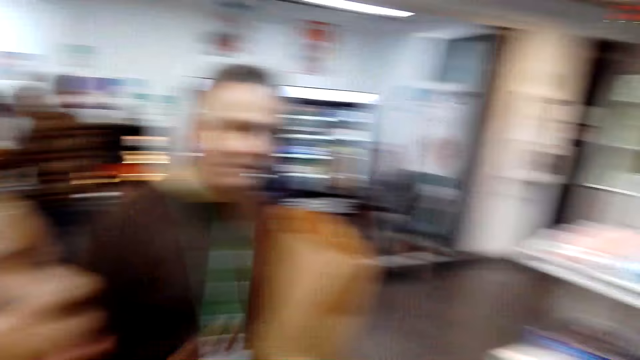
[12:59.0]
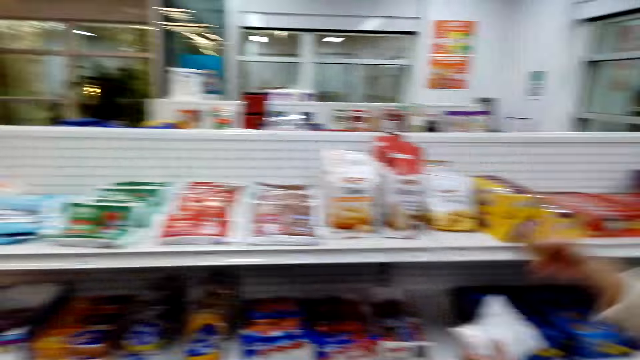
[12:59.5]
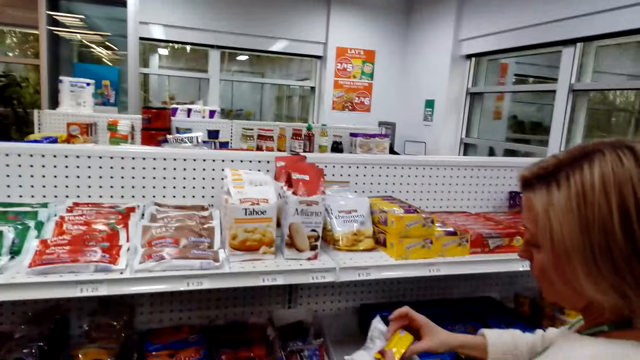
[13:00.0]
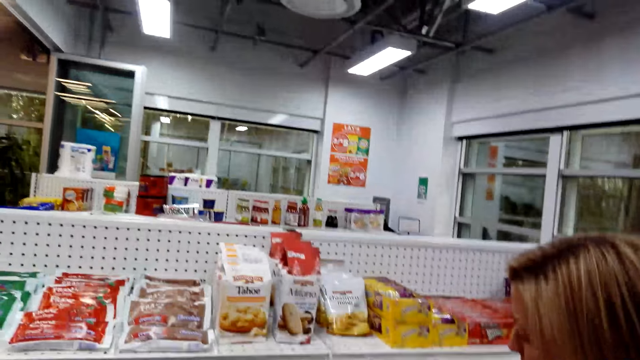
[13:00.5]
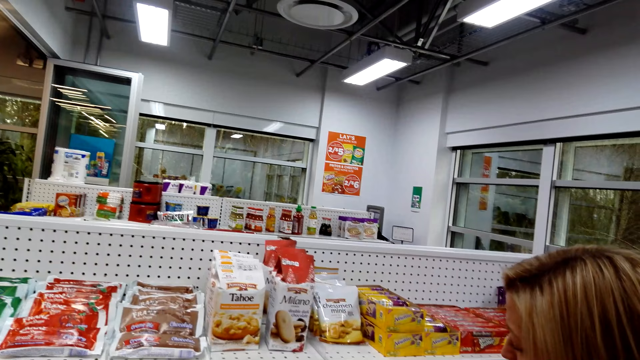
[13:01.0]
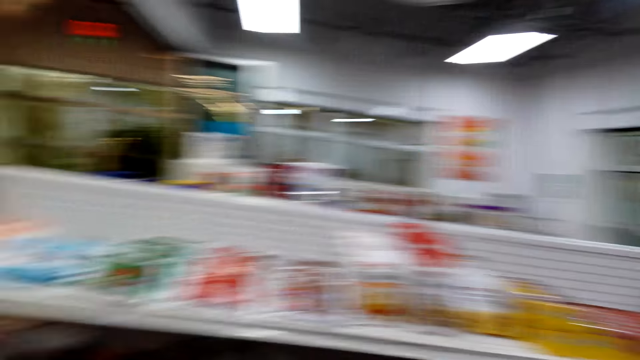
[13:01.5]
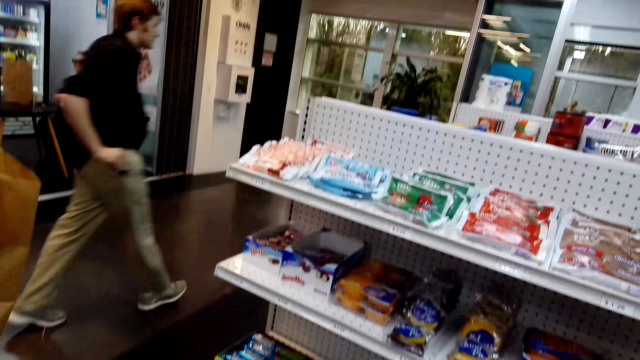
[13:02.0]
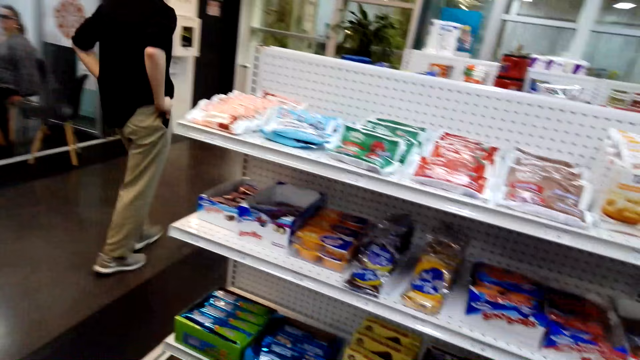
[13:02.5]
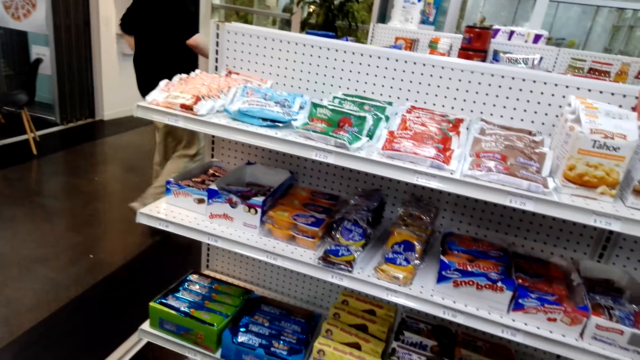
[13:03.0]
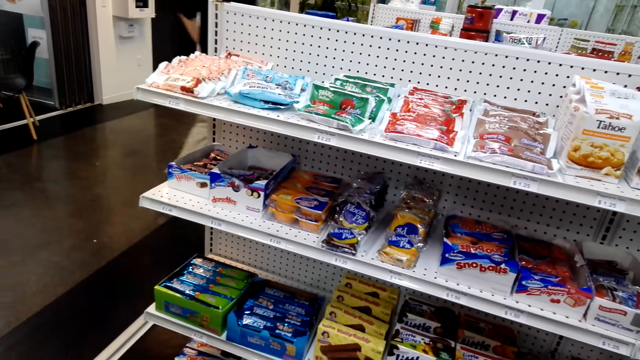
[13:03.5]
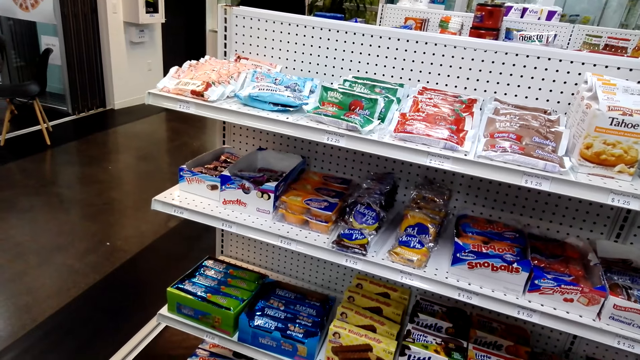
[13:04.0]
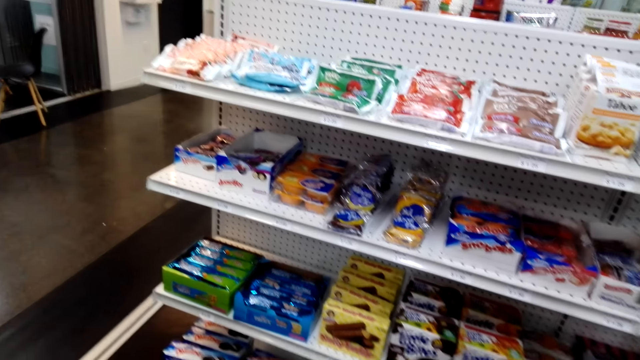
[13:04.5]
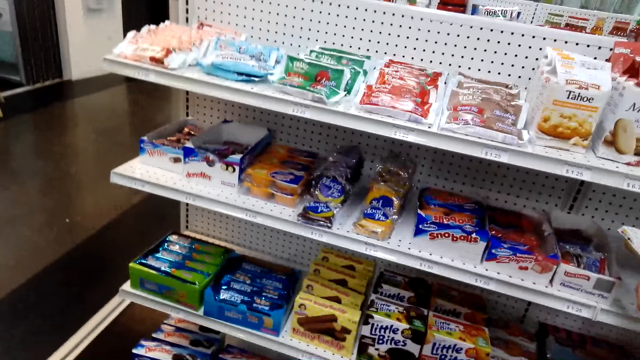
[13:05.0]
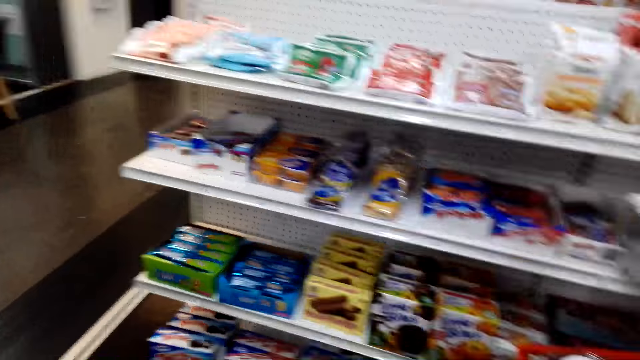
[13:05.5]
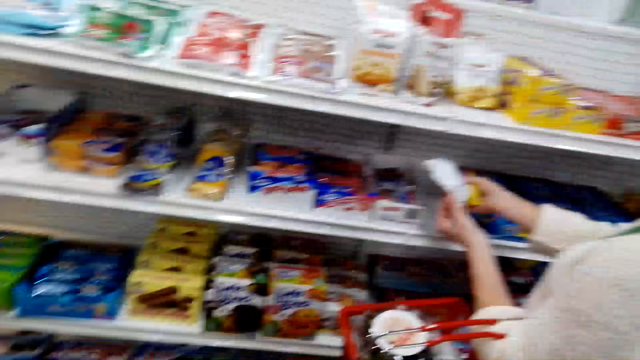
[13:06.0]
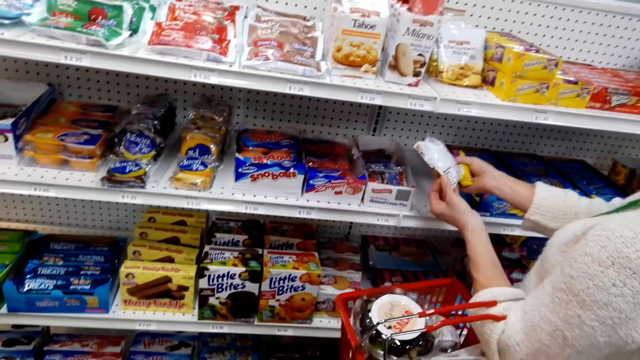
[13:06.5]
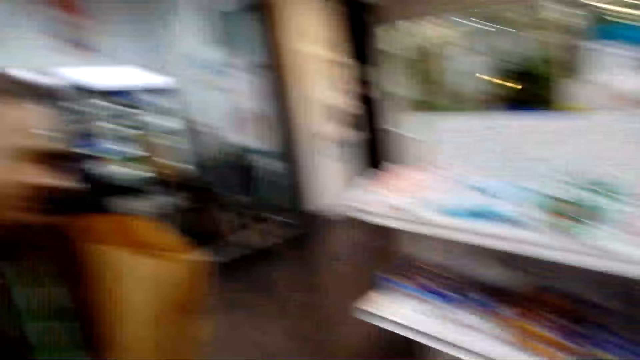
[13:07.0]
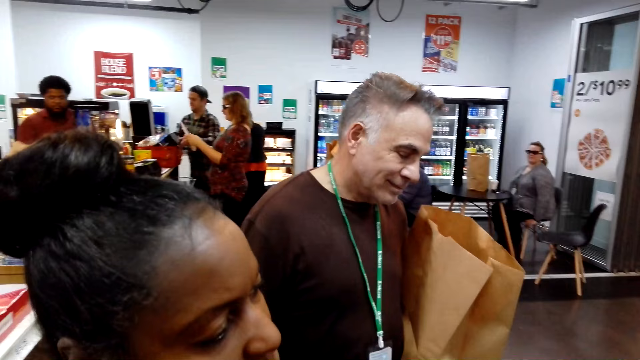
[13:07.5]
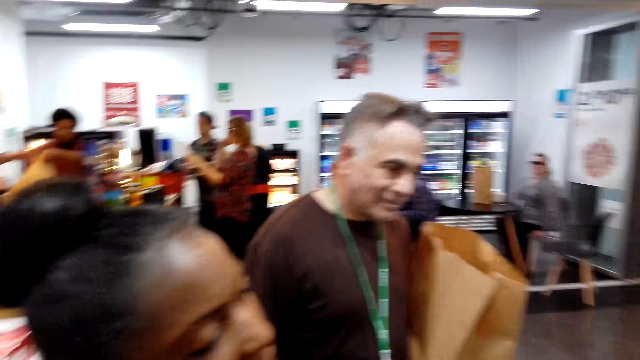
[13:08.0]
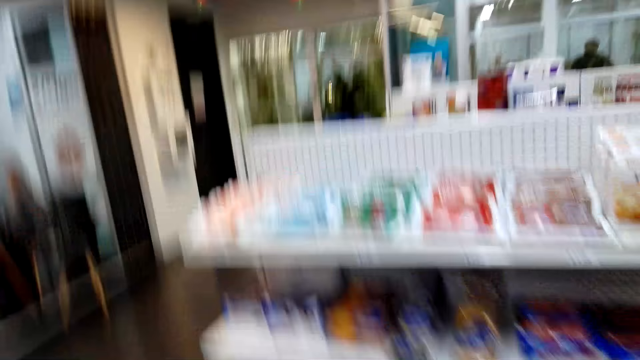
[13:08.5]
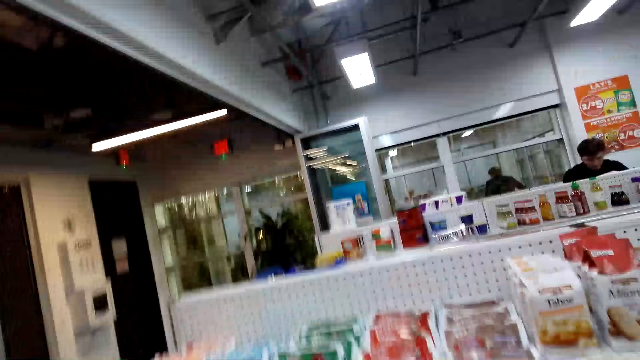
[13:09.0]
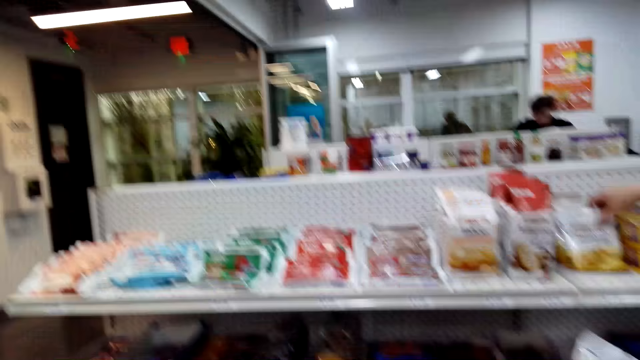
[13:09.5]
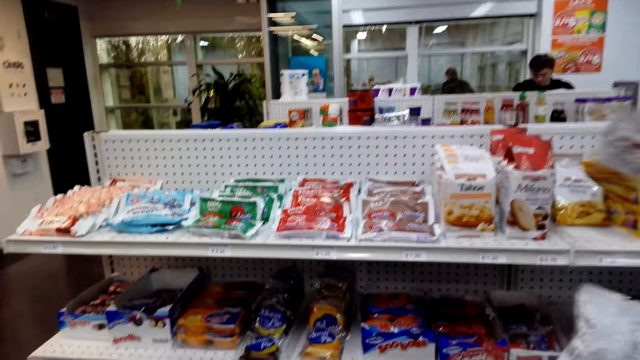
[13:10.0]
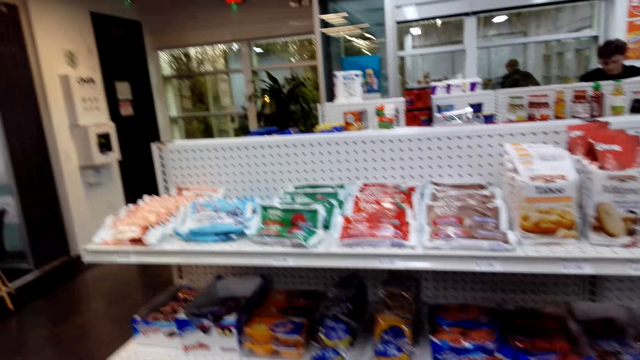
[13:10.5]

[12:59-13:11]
The camera wearer converses. A person walks in the supermarket. The person takes out his cellphone. The camera wearer looks at the items on the shelf. They look around. Another person picks items from the shelf.

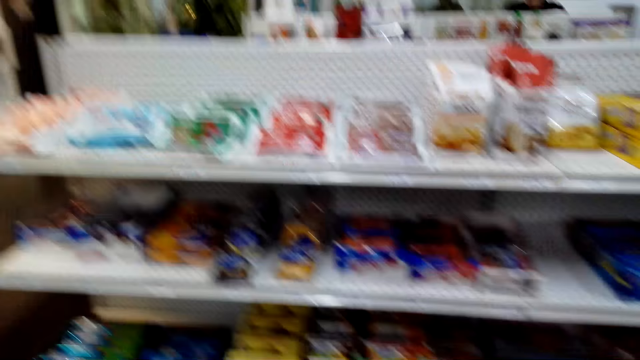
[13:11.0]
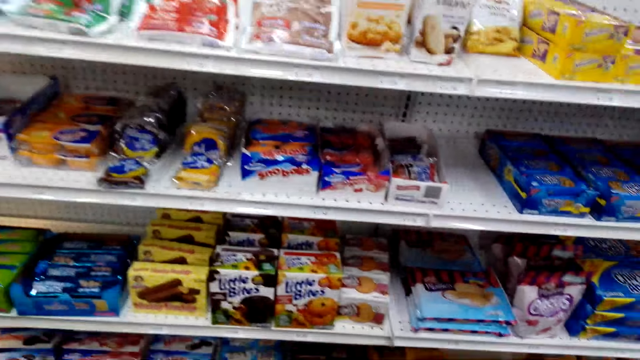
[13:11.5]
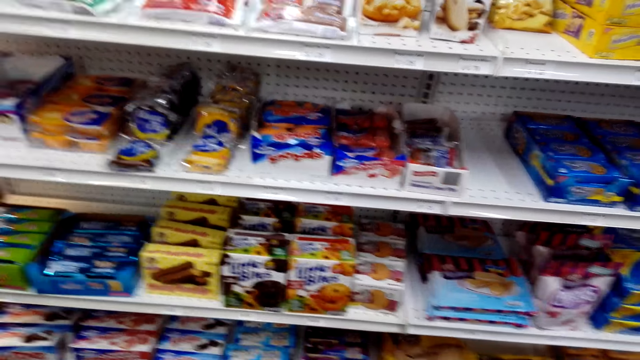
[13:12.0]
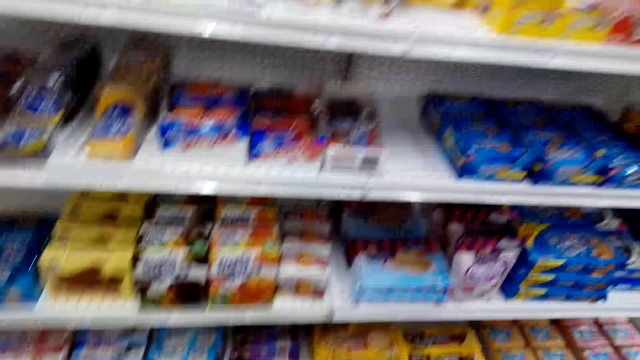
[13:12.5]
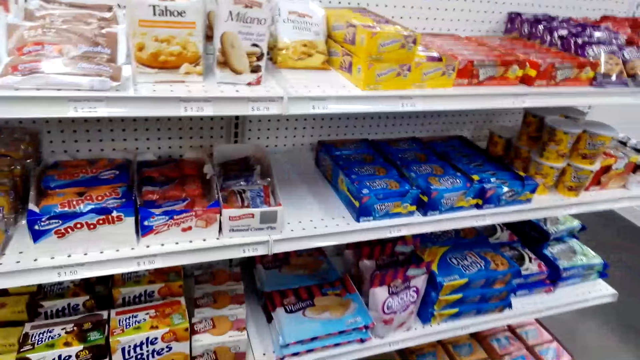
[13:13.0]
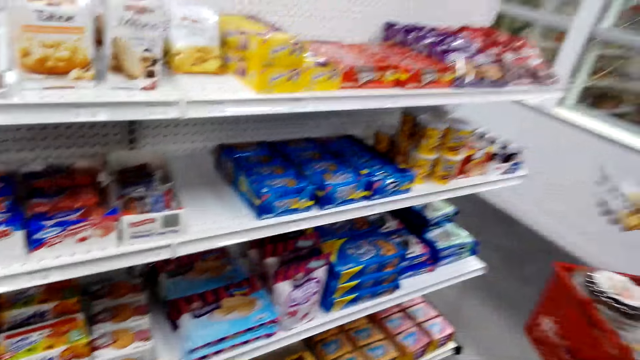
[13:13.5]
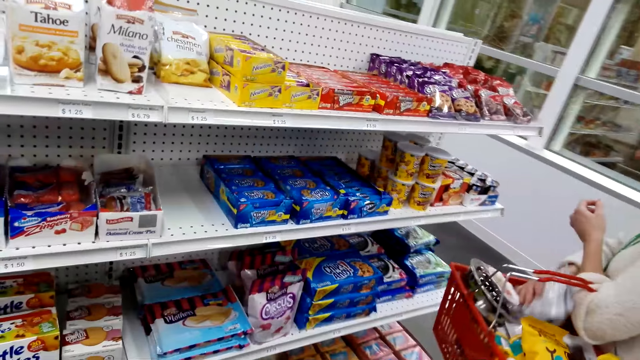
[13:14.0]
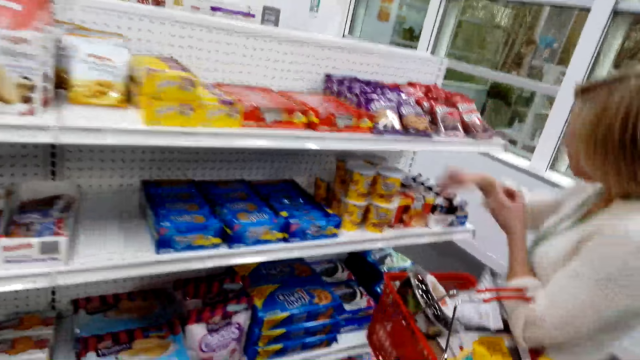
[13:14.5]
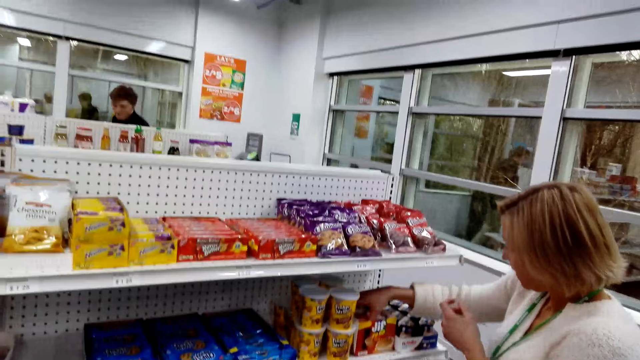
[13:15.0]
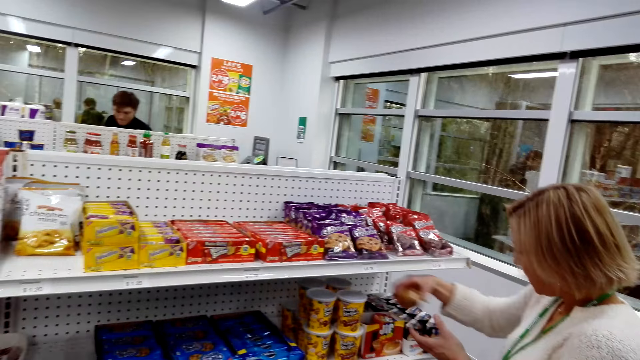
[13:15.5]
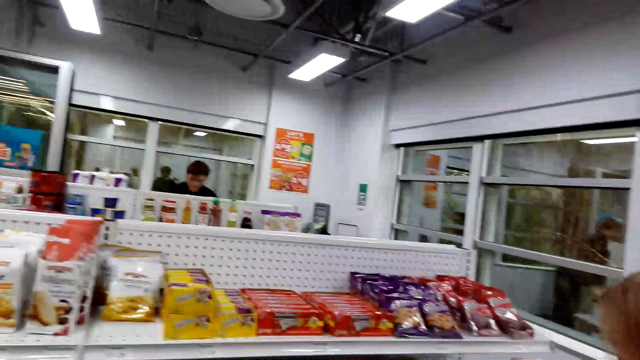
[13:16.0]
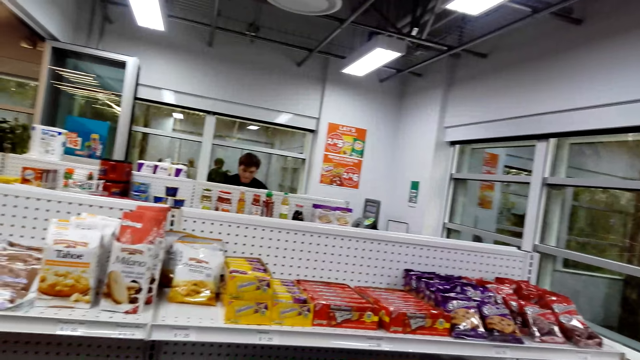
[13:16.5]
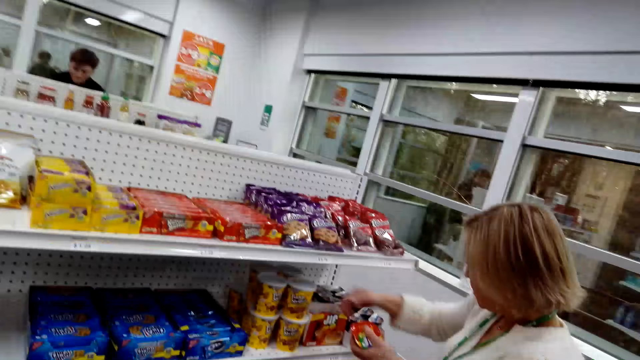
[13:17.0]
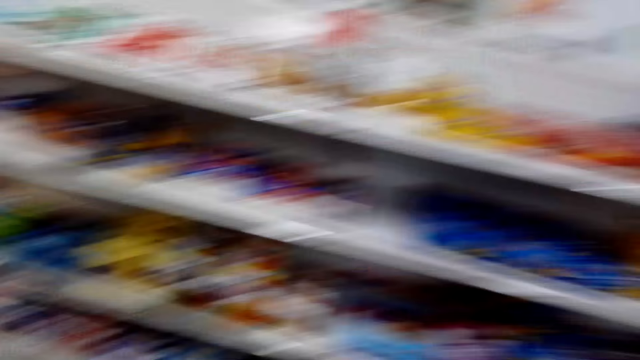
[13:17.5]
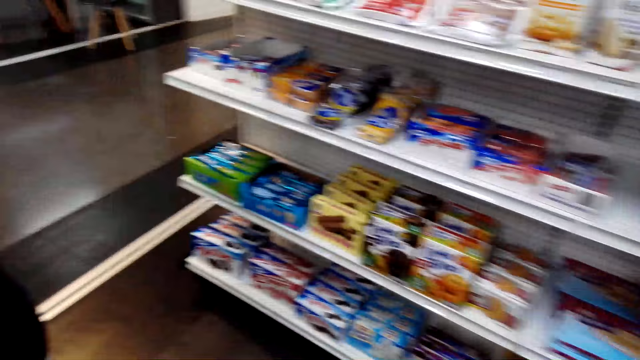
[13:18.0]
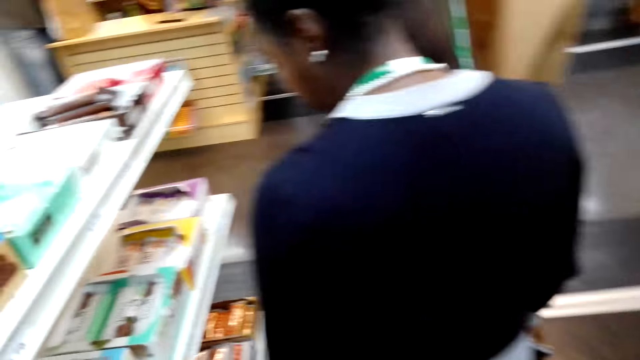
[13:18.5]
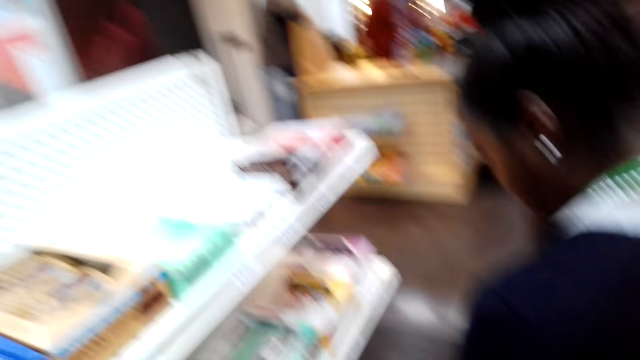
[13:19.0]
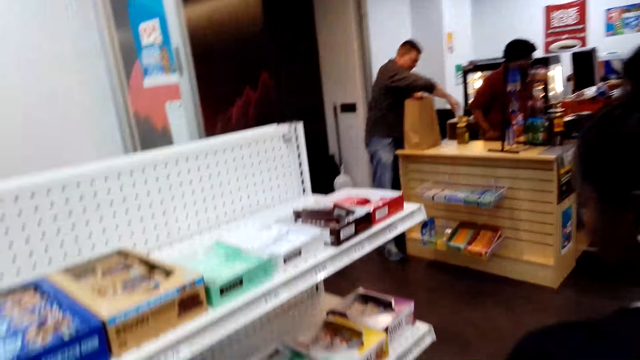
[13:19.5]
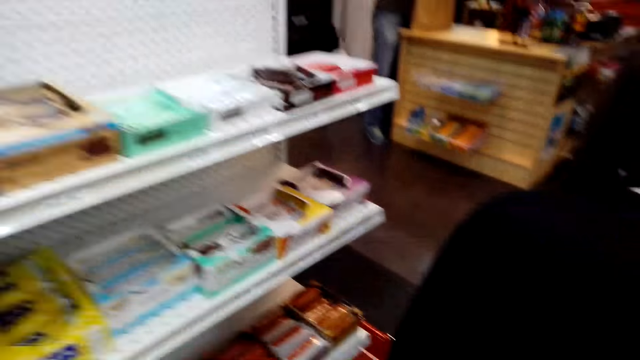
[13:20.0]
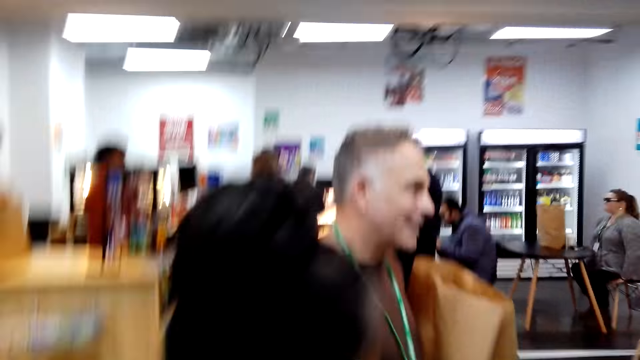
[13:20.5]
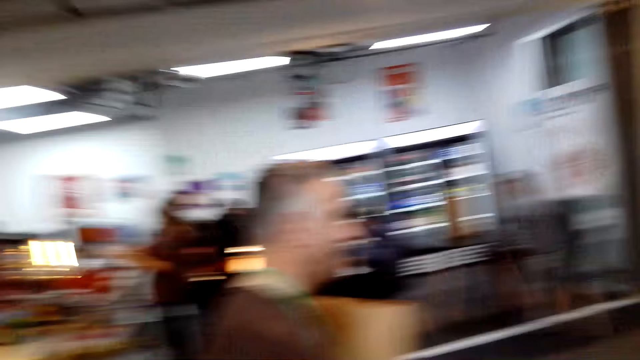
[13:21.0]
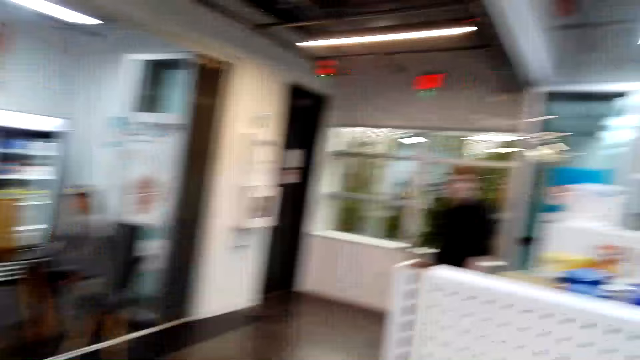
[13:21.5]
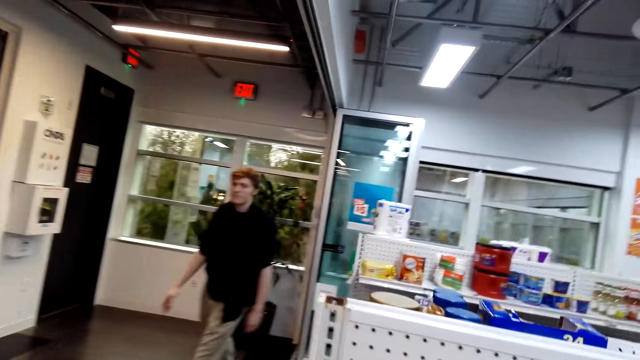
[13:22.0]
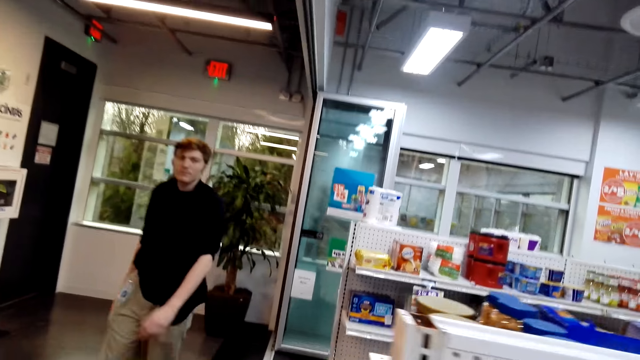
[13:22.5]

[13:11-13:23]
The camera wearer converses. A woman looks at the items on the shelf.
